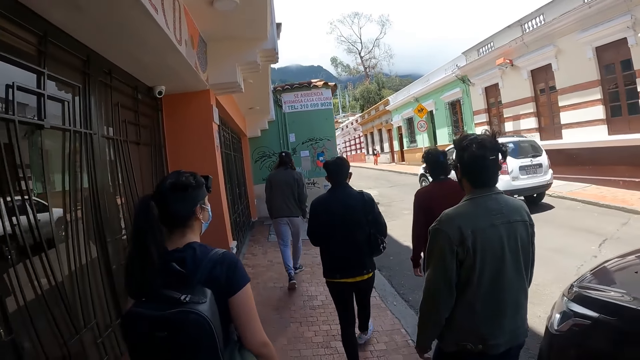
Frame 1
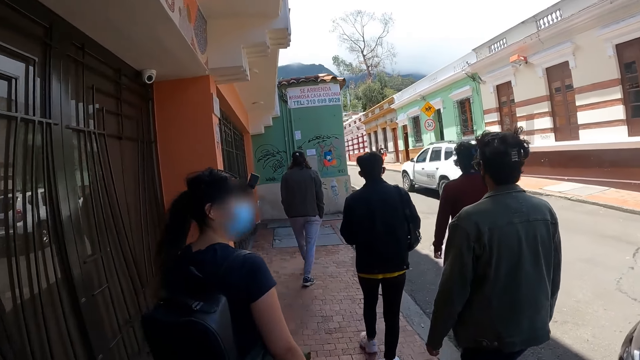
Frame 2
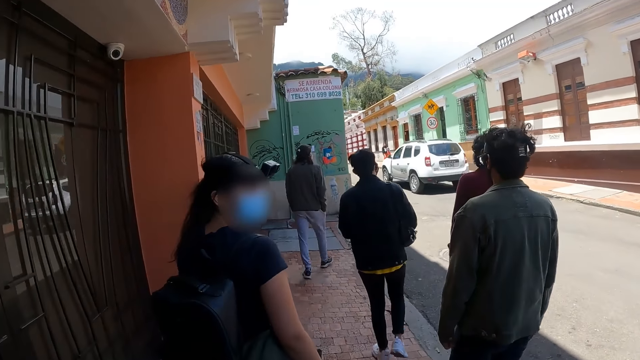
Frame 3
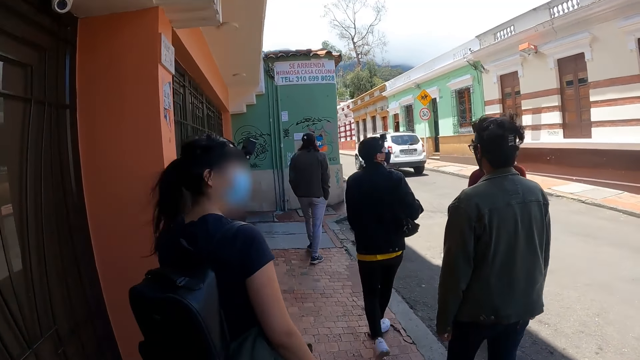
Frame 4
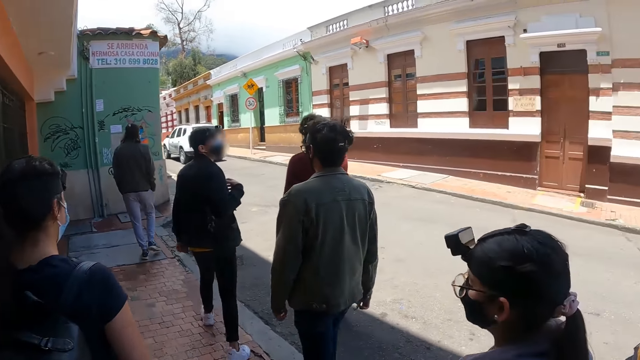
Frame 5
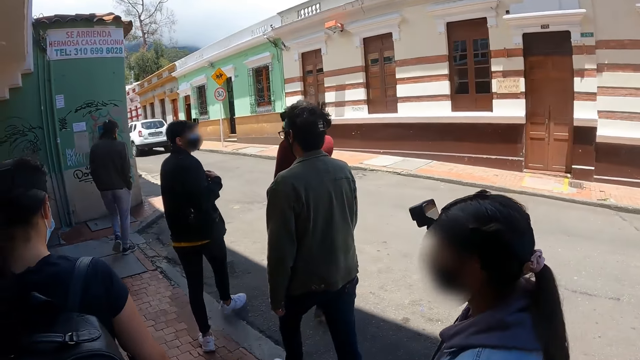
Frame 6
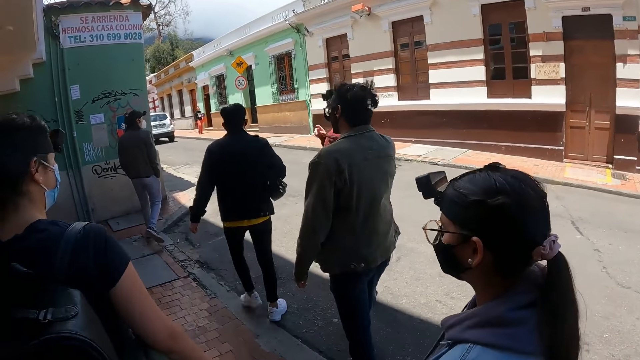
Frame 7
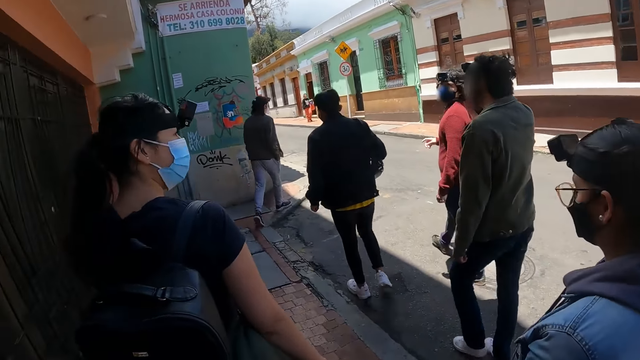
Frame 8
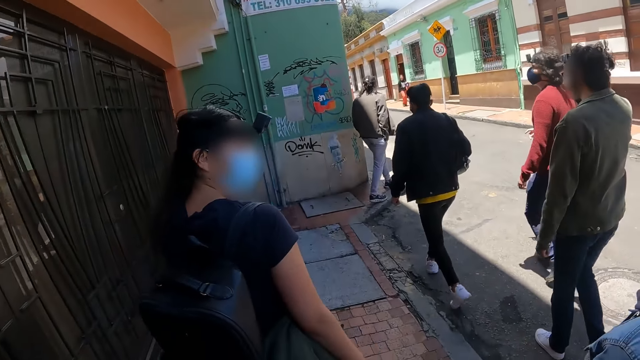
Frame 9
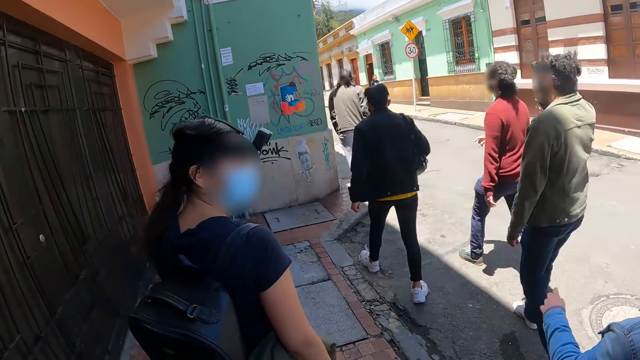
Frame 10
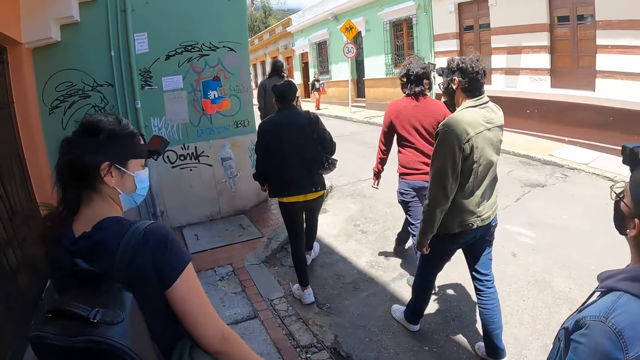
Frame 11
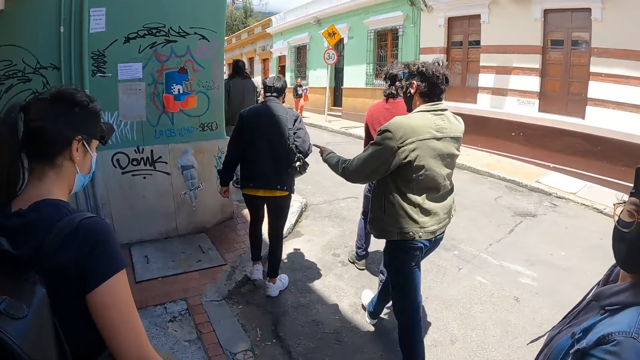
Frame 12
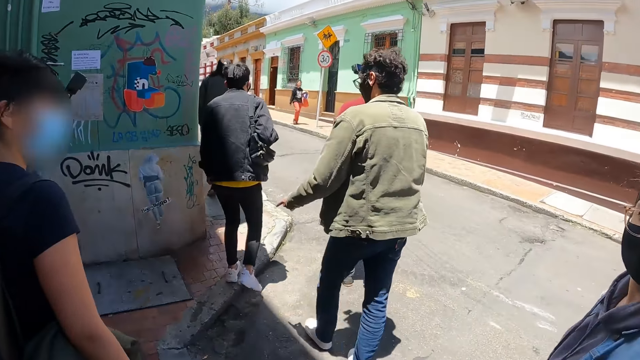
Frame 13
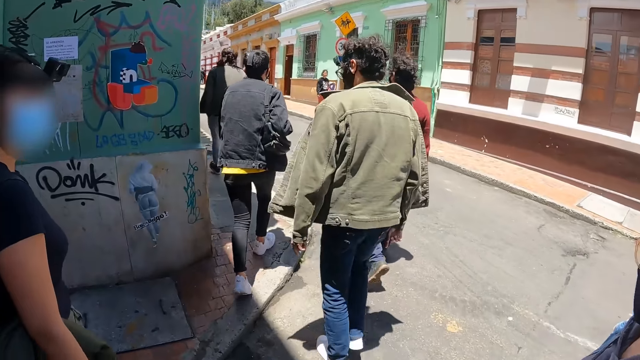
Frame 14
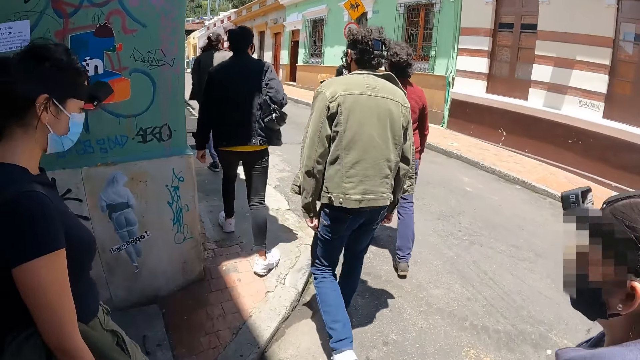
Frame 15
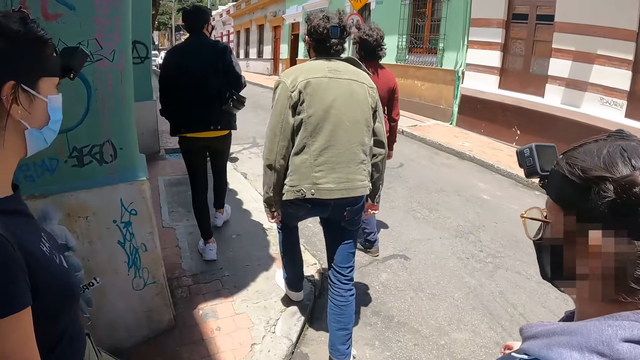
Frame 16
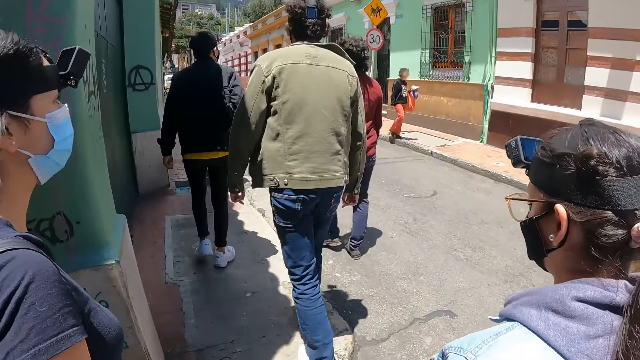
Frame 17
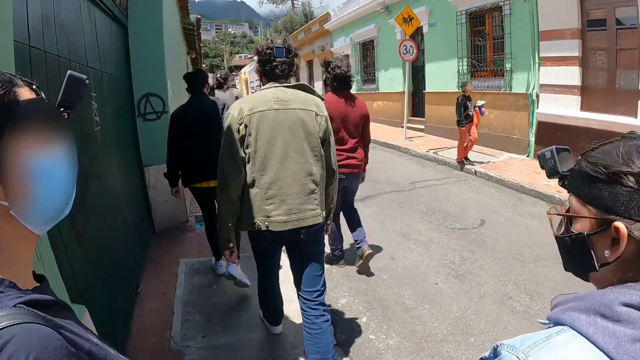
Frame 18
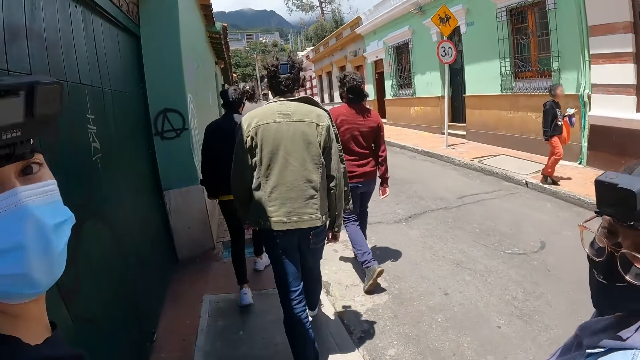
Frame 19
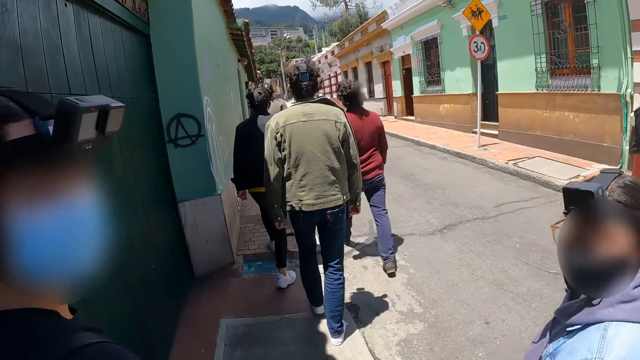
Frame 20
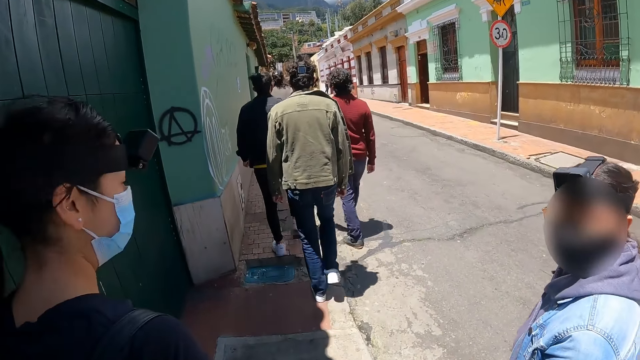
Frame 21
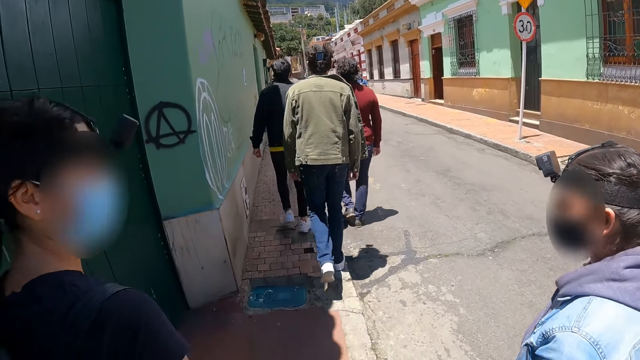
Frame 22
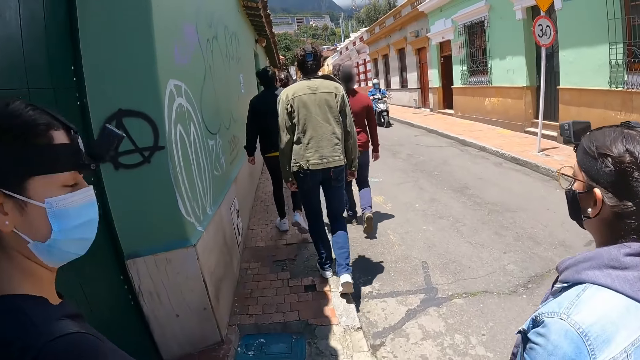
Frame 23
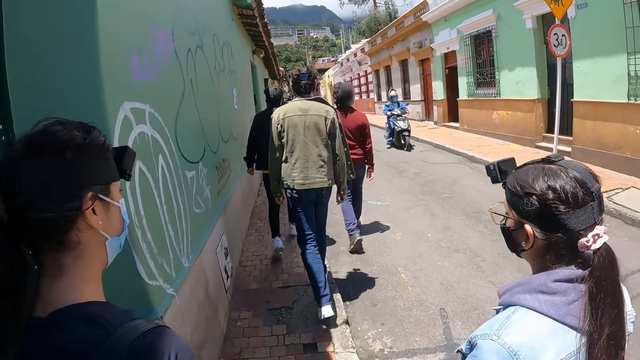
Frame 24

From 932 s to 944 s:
A woman looks at the camera wearer.

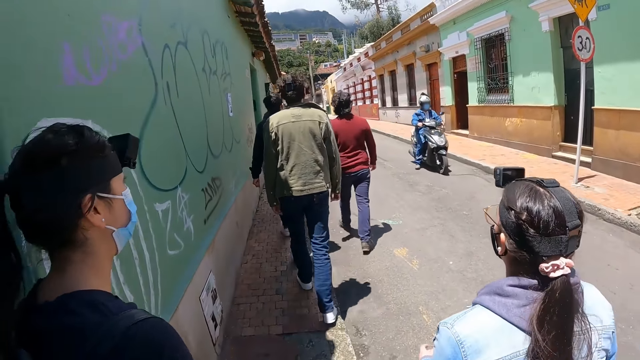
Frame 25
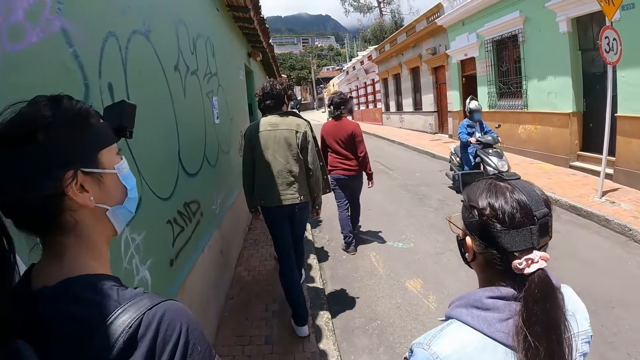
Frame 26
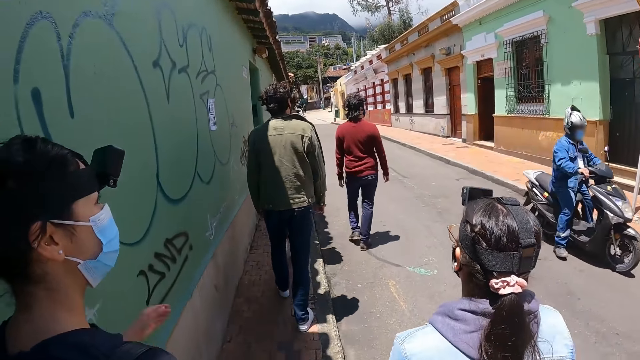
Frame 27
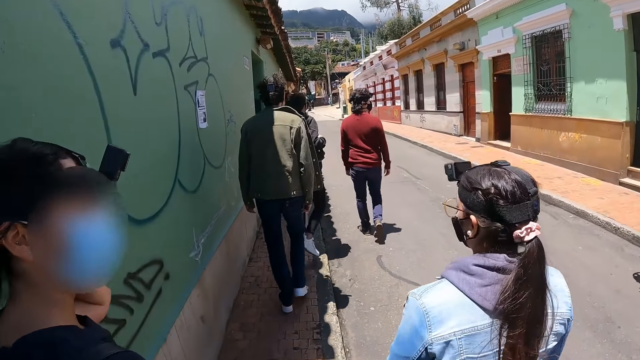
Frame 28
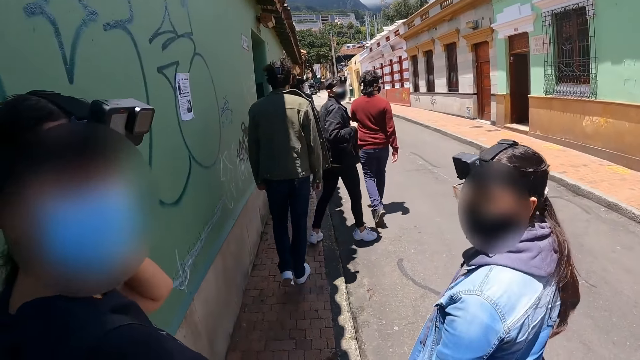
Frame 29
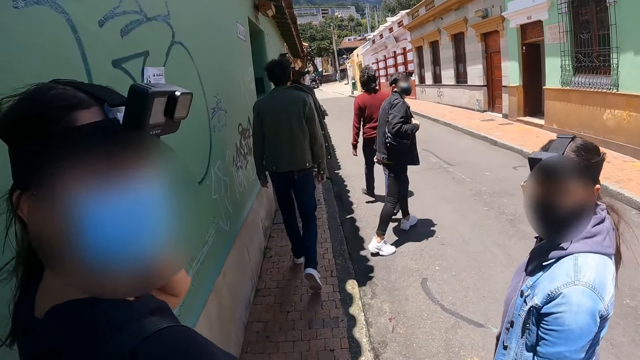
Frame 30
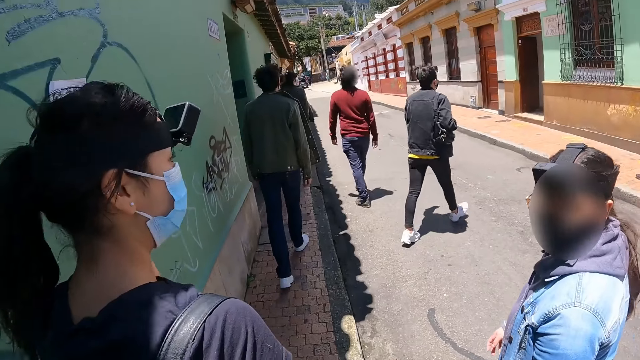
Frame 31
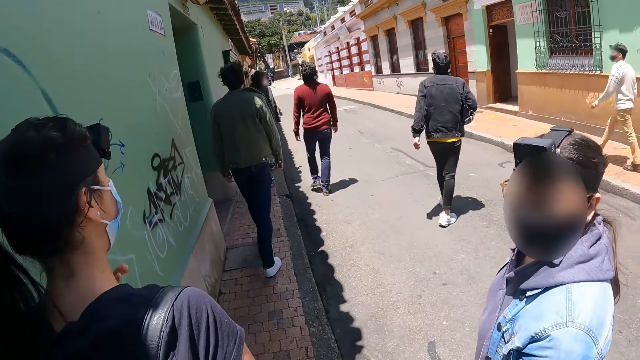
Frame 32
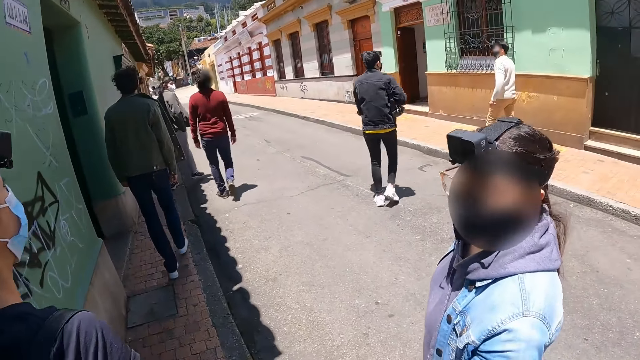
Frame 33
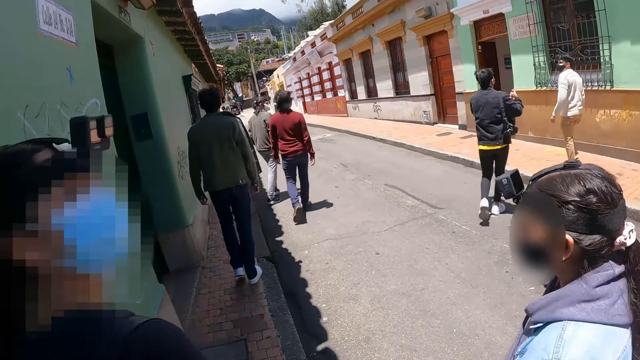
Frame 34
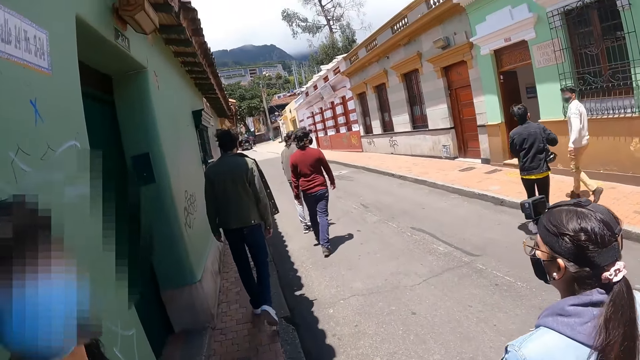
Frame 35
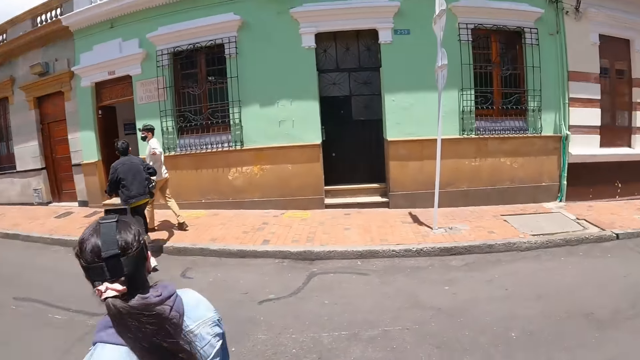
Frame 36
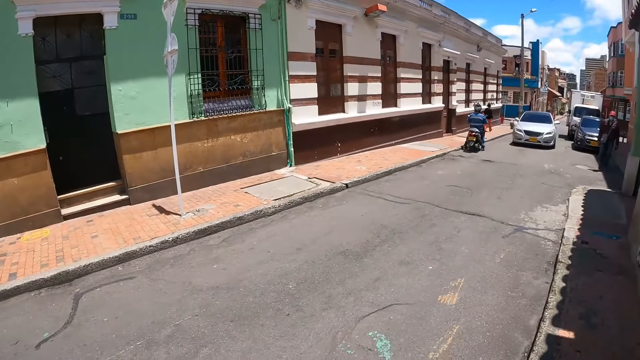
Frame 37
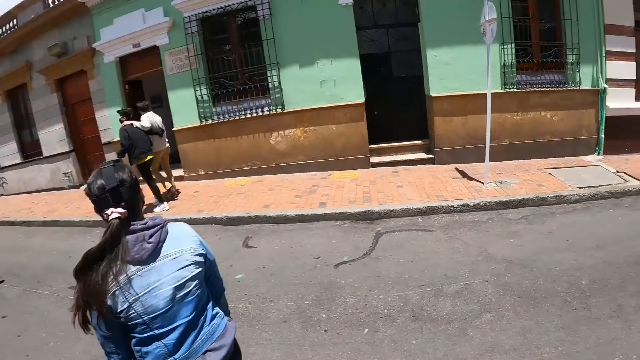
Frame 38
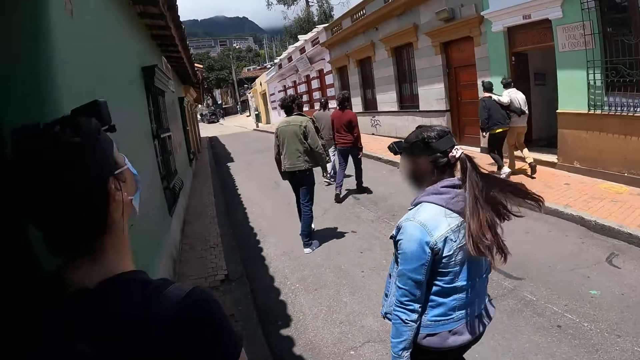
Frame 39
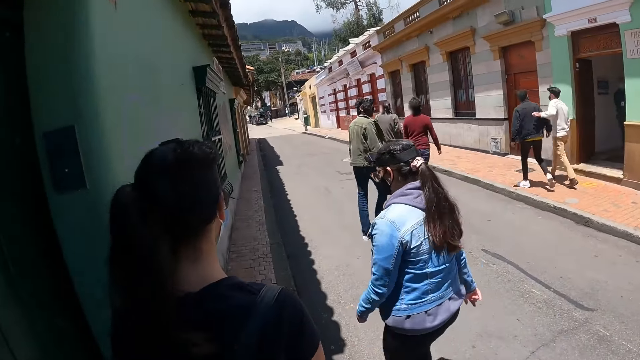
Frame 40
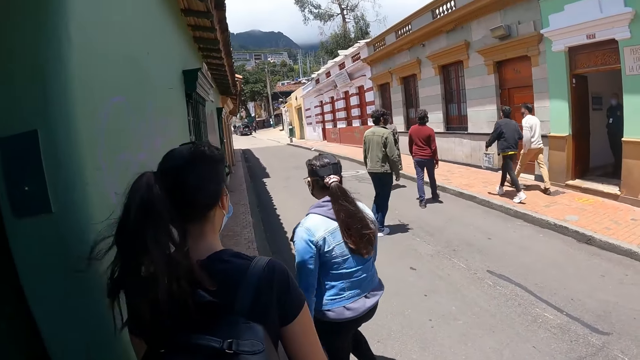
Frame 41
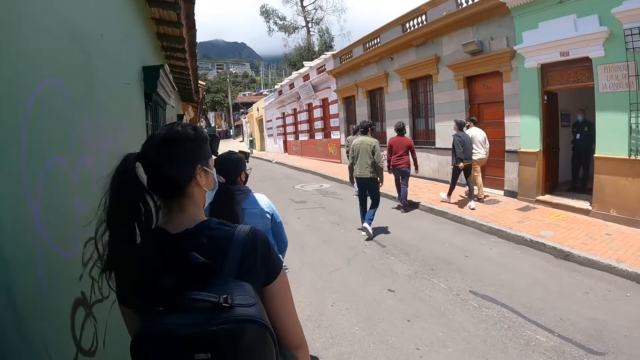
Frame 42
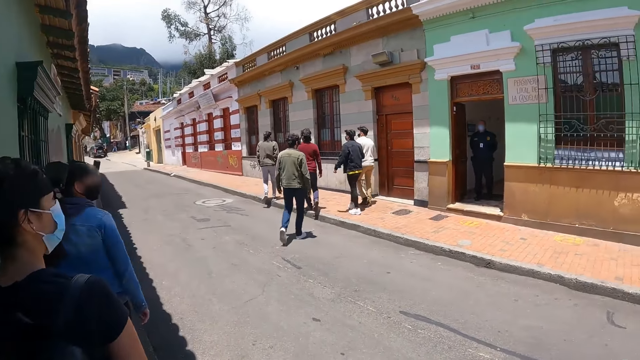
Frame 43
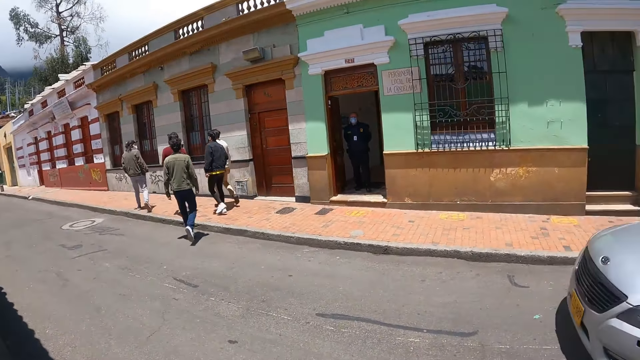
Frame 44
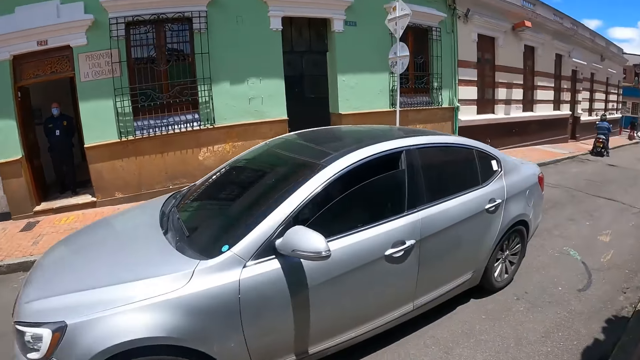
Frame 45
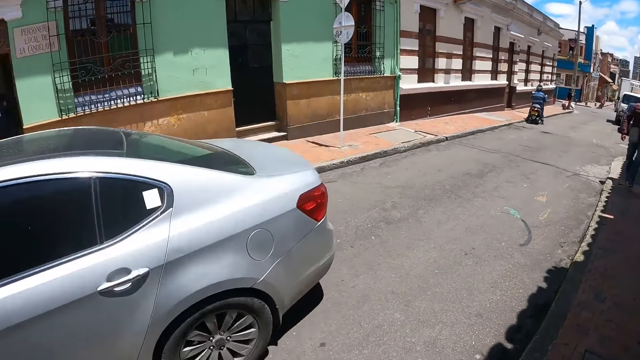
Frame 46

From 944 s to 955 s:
A man looks behind. The camera wearer looks around.
